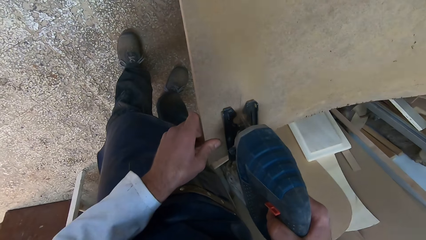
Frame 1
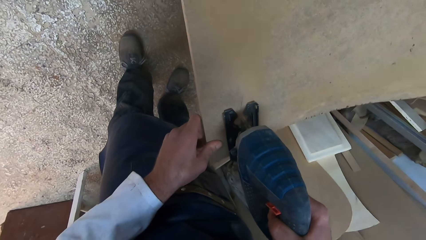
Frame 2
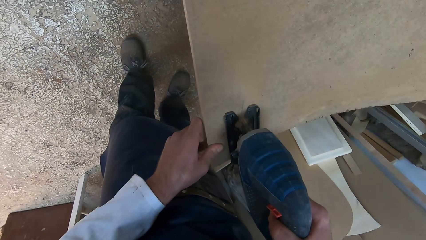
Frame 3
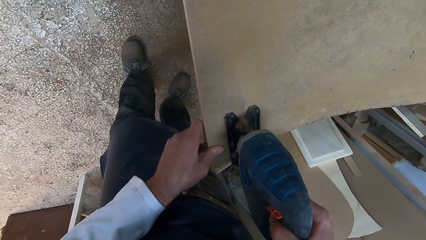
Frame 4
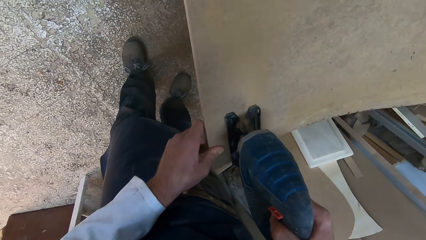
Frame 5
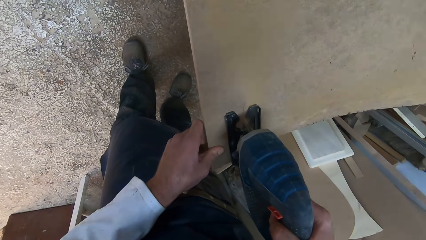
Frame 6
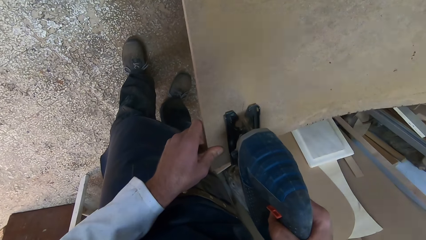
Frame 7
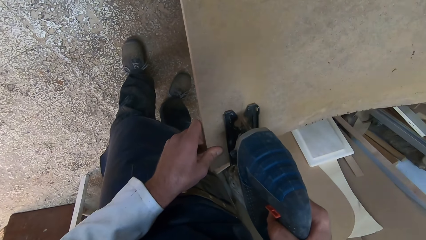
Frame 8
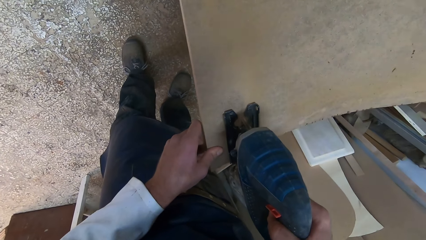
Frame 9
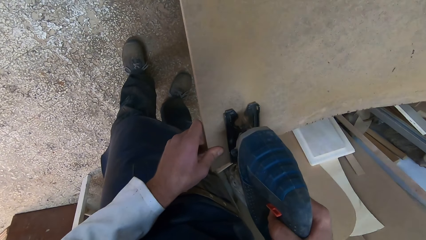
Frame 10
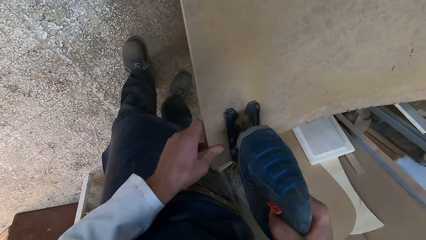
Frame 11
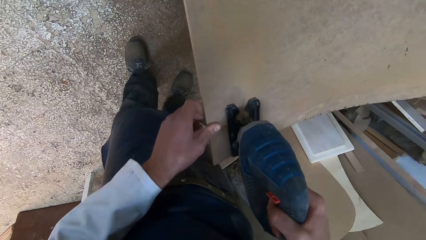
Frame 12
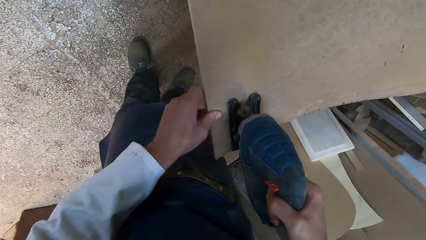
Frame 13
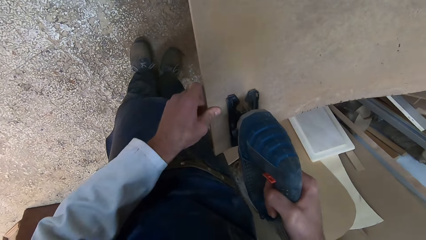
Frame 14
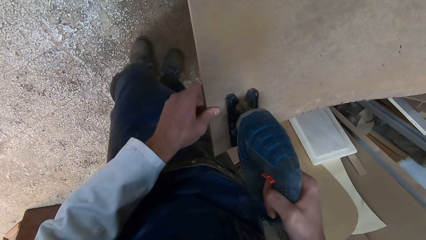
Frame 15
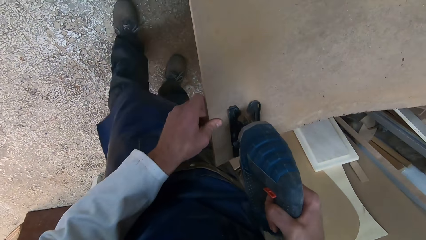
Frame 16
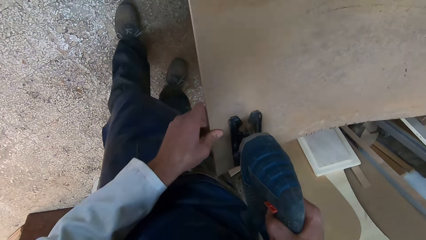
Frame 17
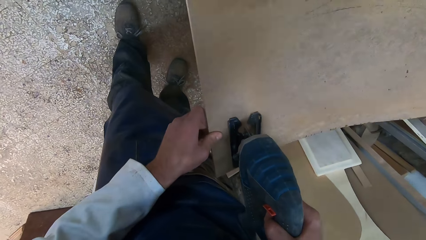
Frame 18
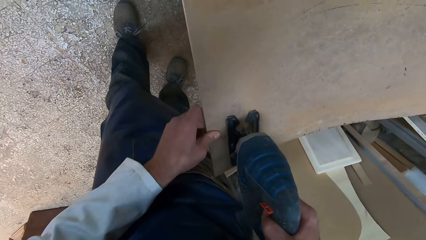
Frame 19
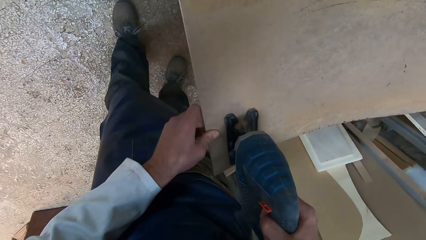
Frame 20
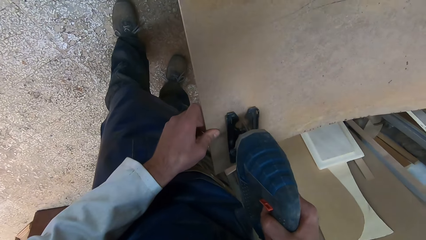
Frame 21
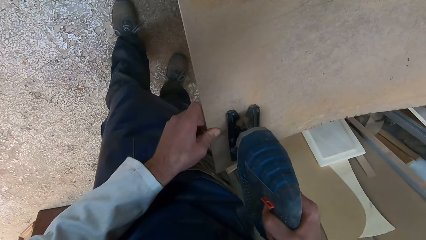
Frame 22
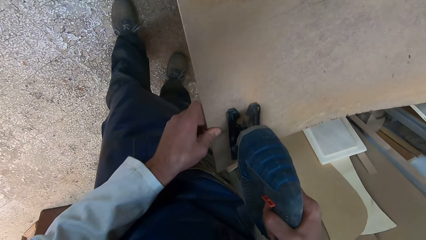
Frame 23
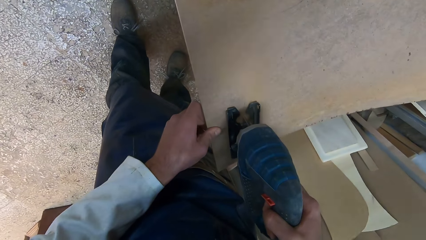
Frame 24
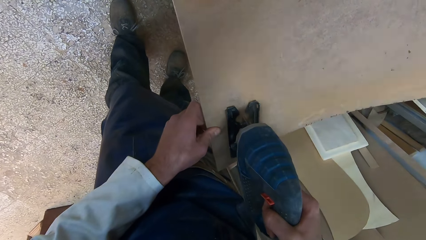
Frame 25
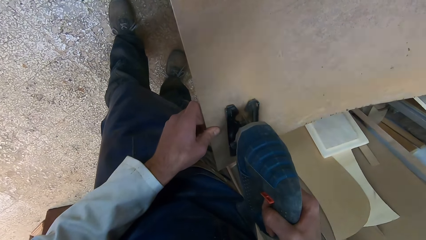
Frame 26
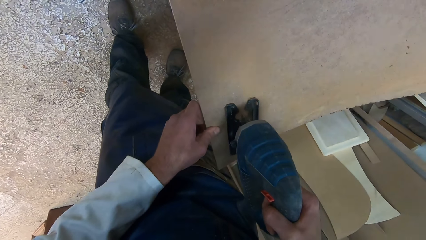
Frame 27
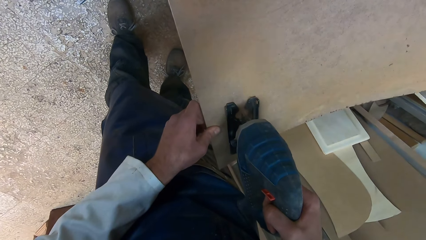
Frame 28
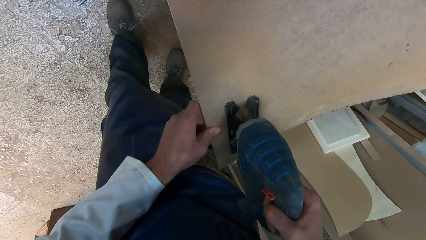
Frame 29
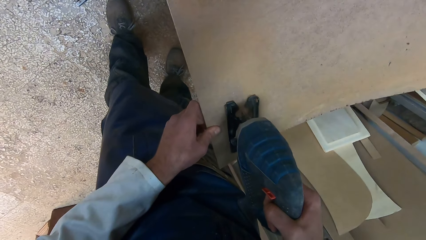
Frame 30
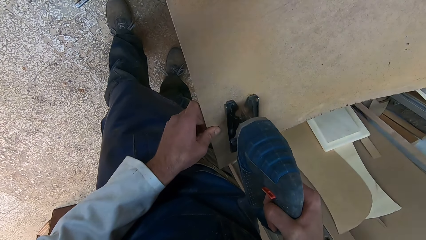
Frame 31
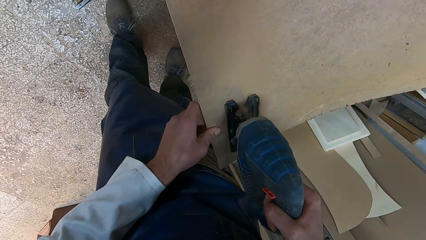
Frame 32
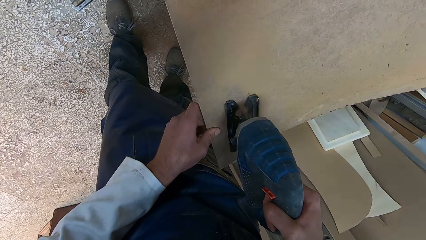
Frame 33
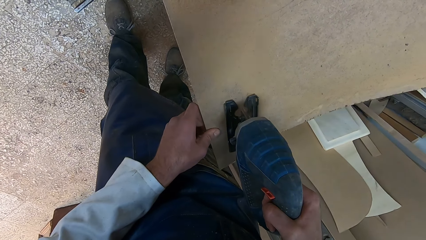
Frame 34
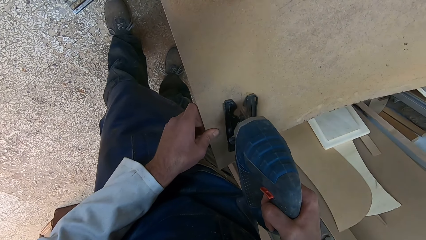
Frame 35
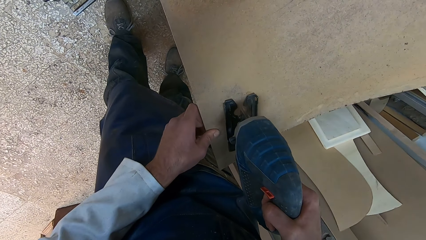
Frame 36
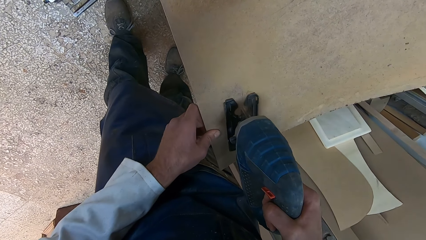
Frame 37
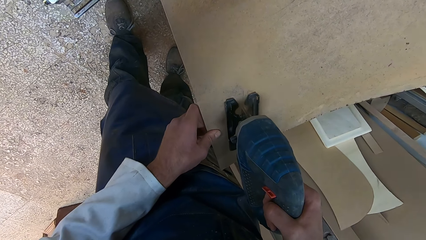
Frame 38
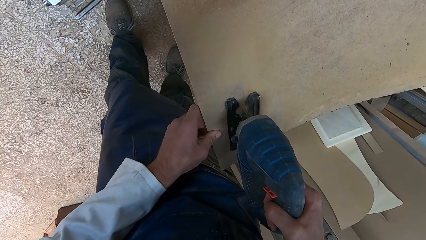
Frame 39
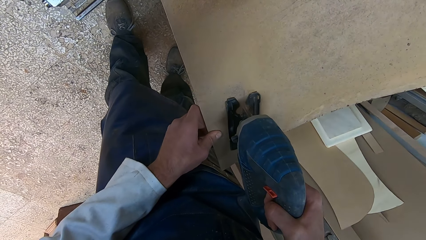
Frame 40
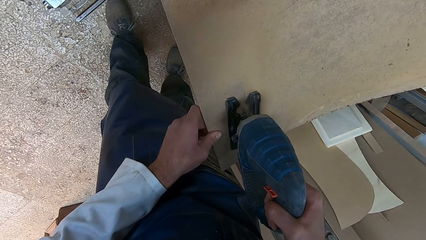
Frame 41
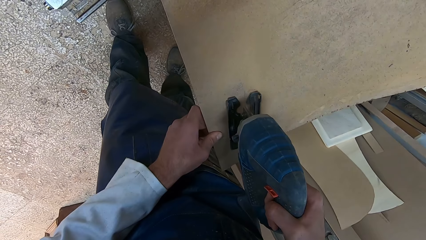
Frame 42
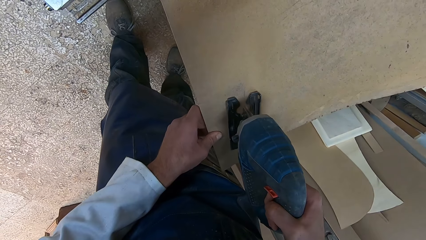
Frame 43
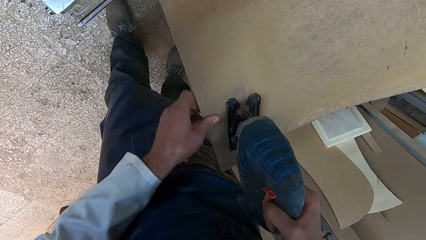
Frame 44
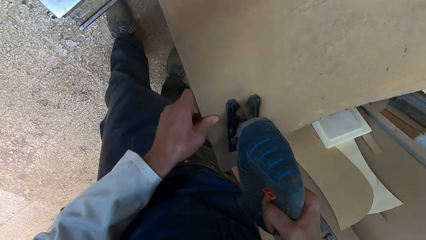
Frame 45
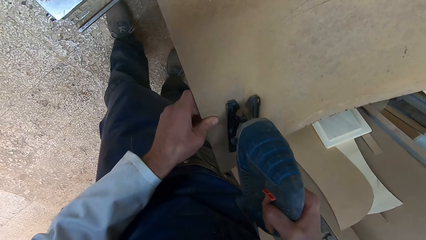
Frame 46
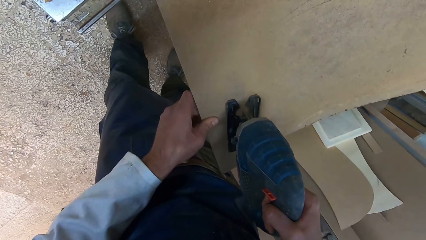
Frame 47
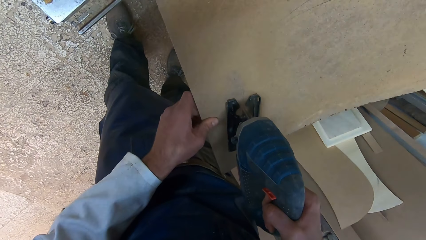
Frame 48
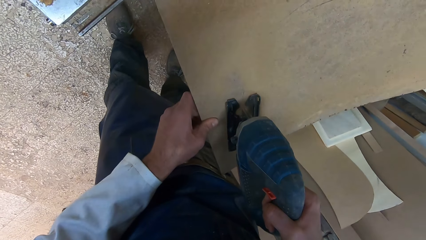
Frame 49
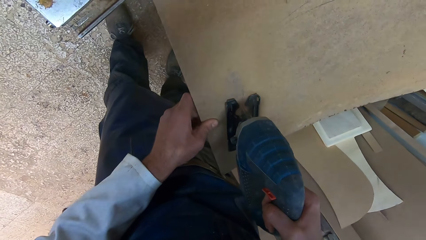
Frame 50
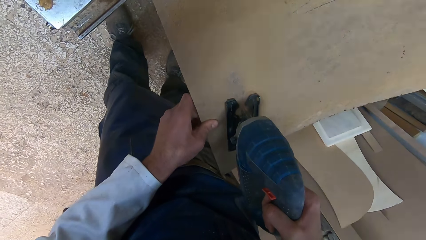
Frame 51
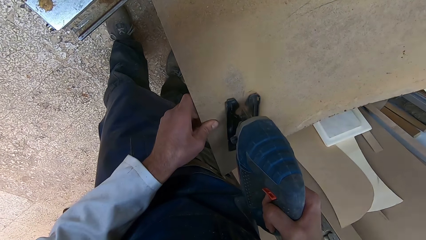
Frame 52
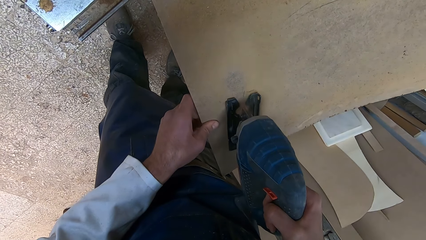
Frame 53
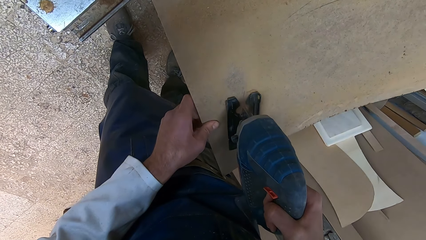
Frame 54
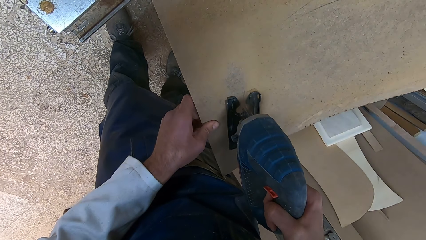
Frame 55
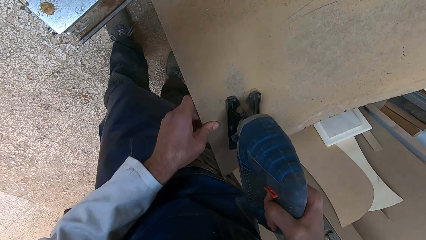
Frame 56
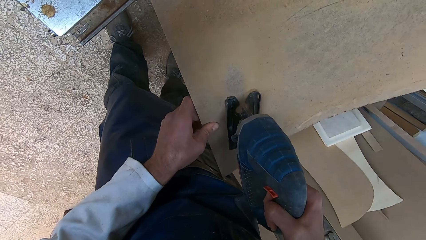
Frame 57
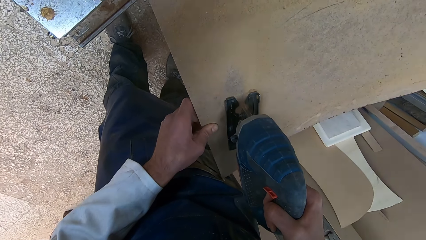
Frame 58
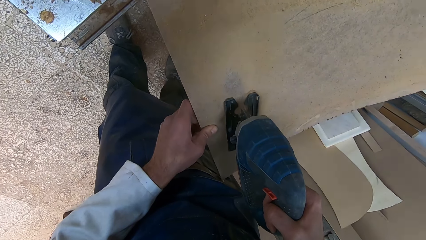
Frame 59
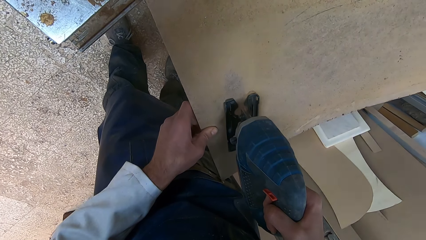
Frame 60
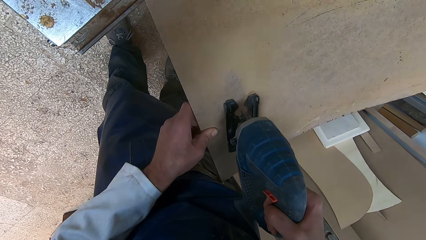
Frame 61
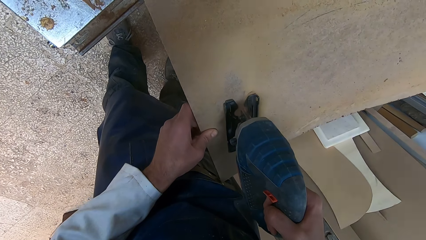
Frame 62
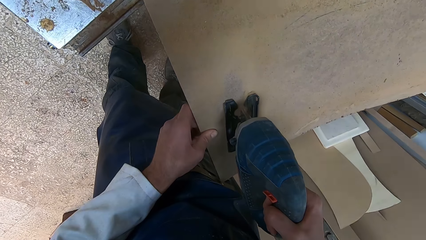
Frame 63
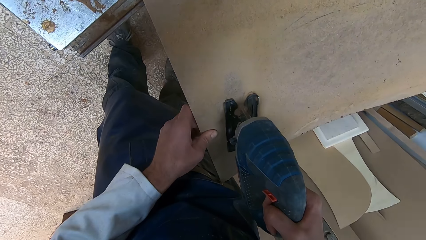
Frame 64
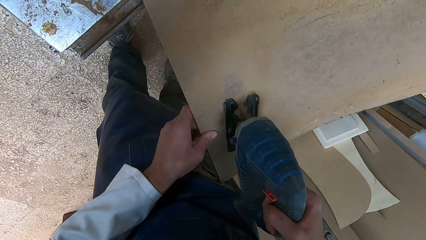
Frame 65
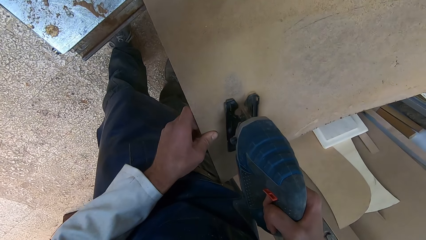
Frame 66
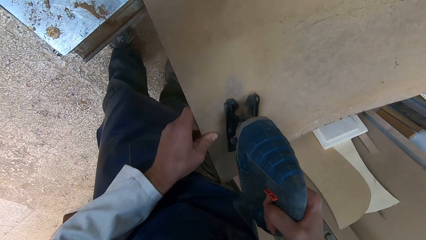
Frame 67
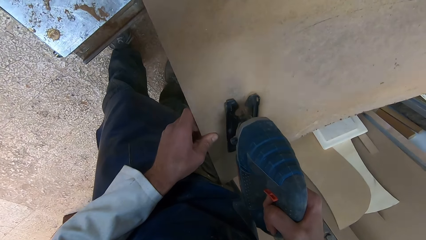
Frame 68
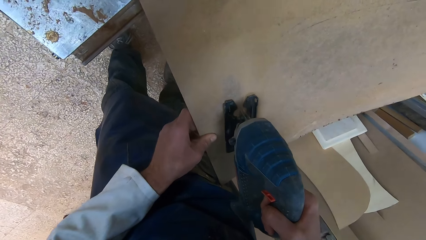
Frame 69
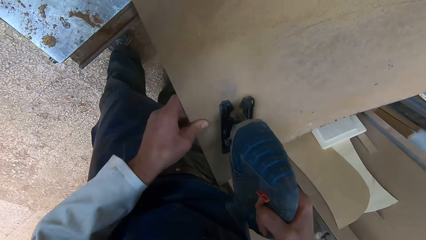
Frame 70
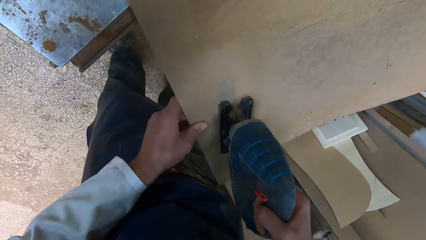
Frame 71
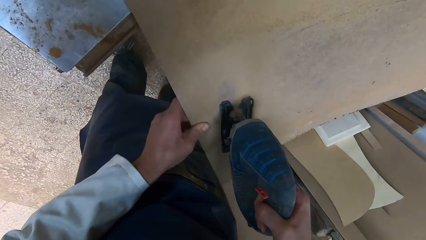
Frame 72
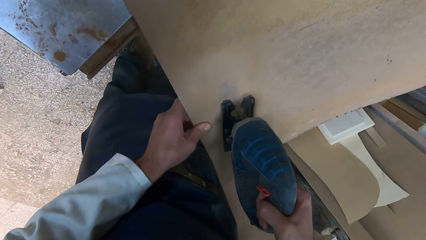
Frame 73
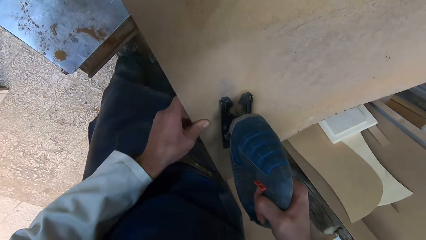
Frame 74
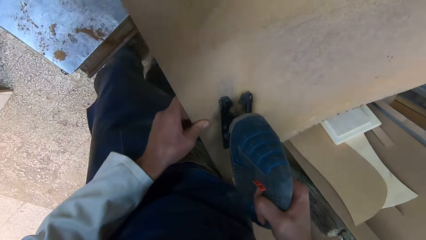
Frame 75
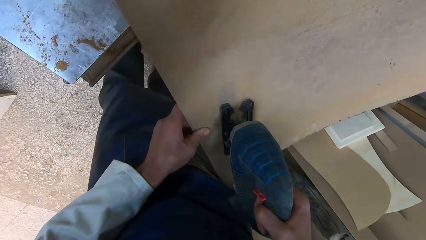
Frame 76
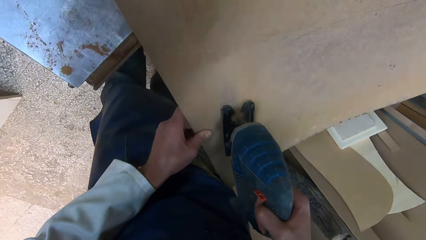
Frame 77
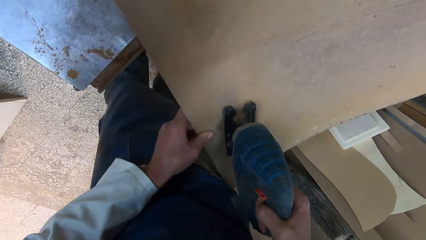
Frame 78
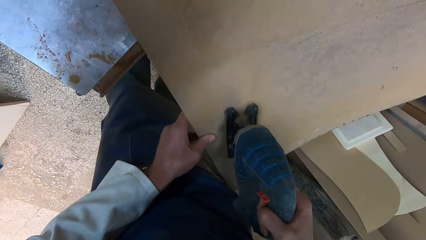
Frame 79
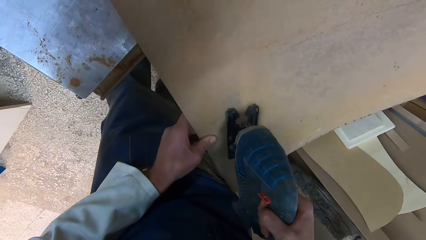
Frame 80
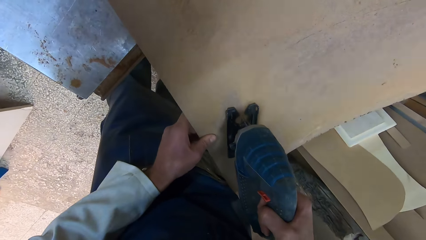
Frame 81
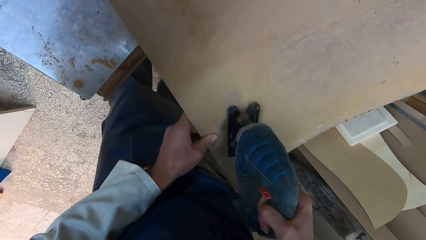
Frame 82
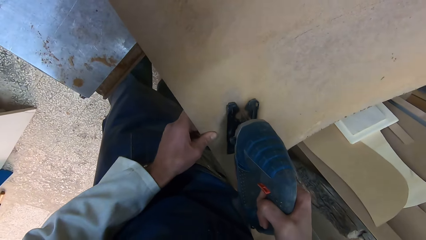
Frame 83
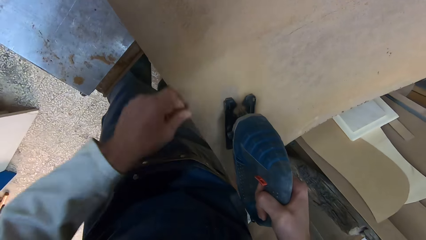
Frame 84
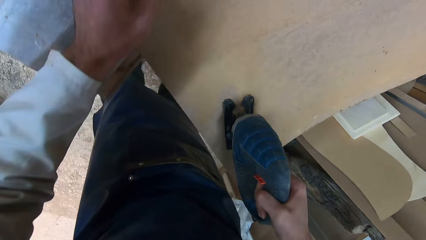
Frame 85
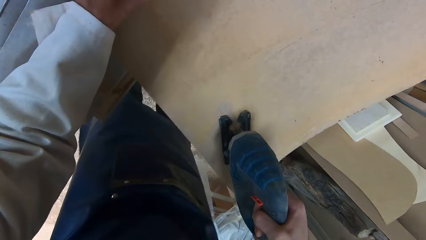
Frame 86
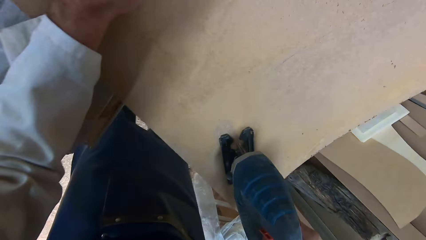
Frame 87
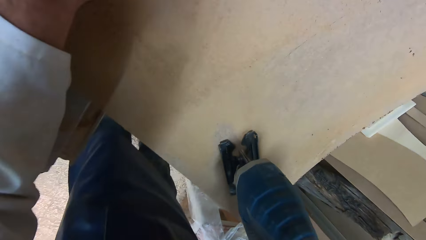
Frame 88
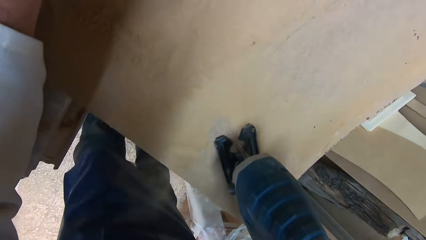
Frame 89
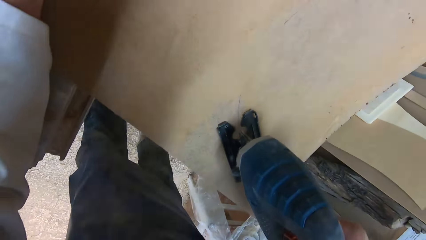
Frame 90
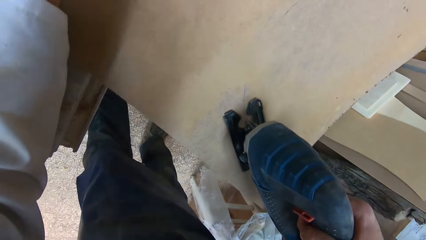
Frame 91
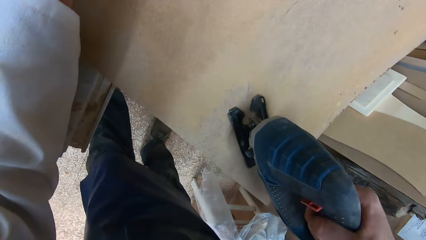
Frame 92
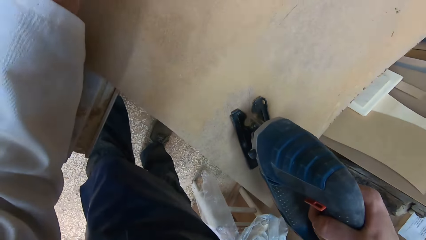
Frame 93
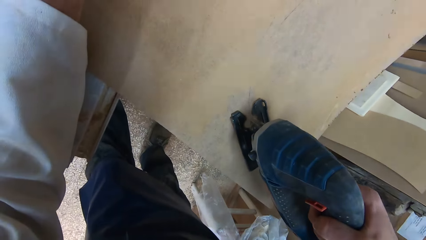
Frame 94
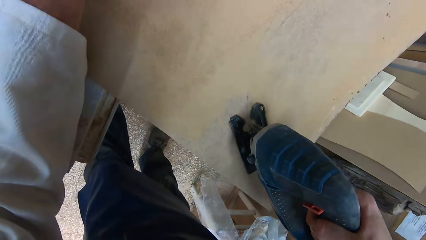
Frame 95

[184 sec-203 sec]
The camera wearer moves his left hand over the wood board while making a step forward. He moves his left hand forward over the wood board. He passes his left hand forward again over the wood board. He makes a step forward. He removes his left hand from the wood. He moves his left hand forward. He places his left hand close to the center of the wood board.
